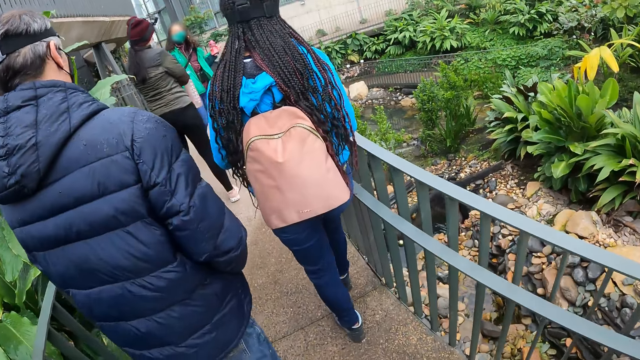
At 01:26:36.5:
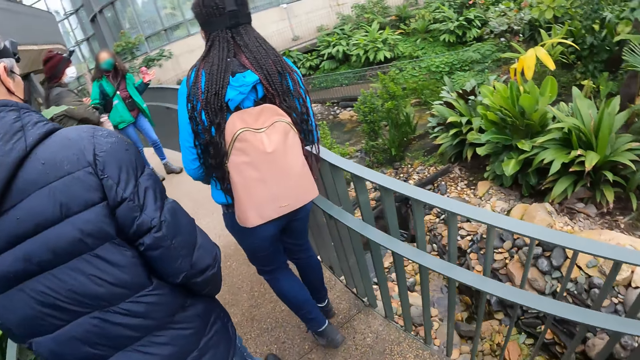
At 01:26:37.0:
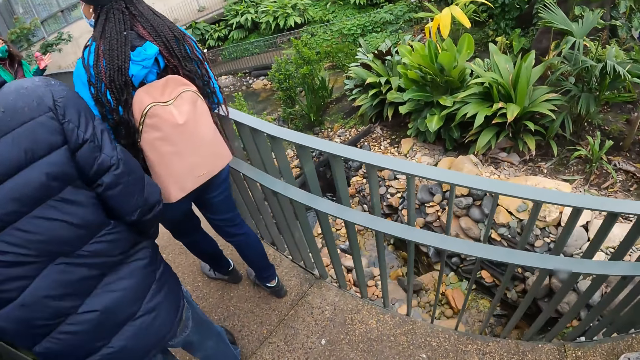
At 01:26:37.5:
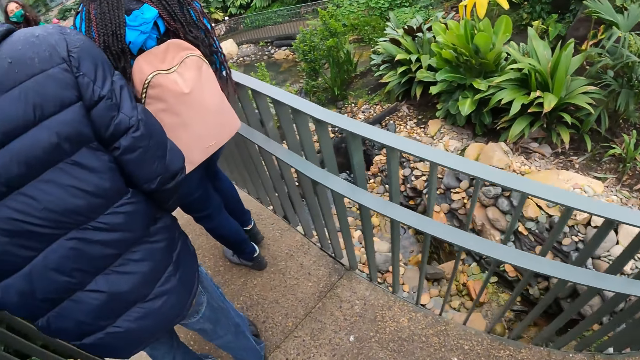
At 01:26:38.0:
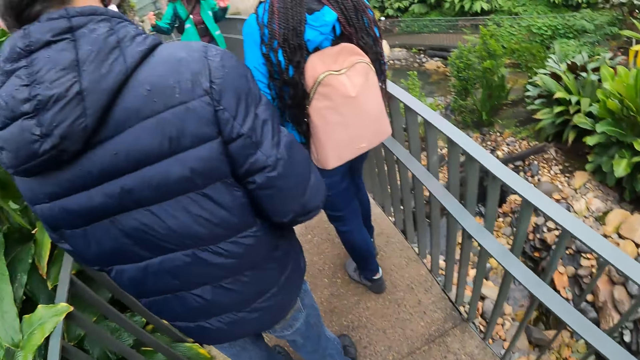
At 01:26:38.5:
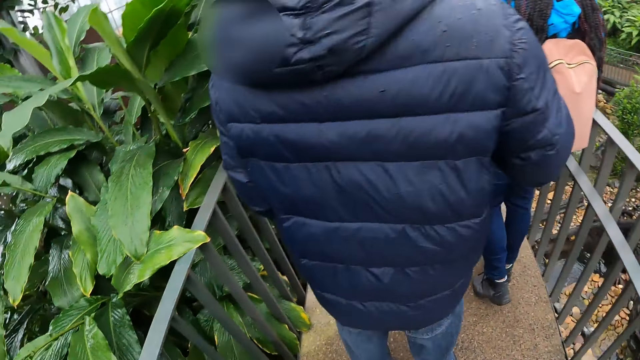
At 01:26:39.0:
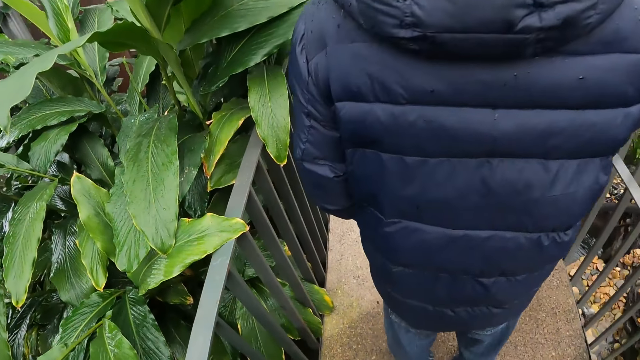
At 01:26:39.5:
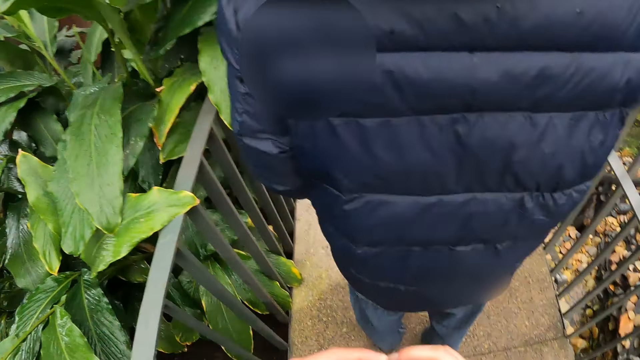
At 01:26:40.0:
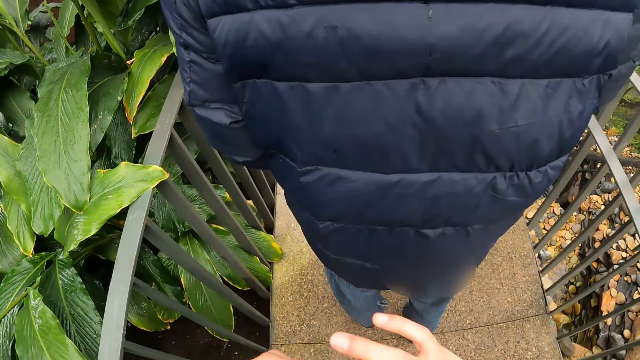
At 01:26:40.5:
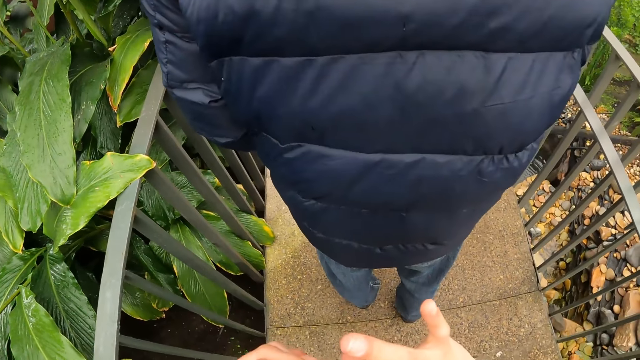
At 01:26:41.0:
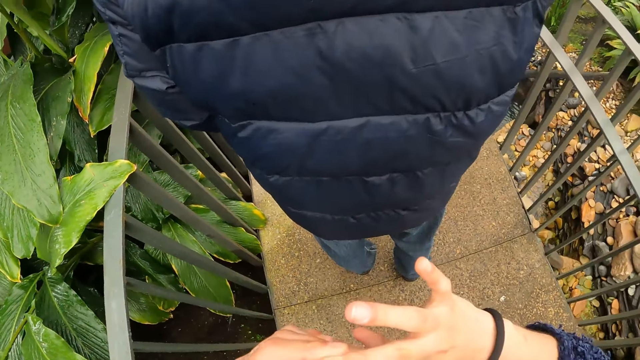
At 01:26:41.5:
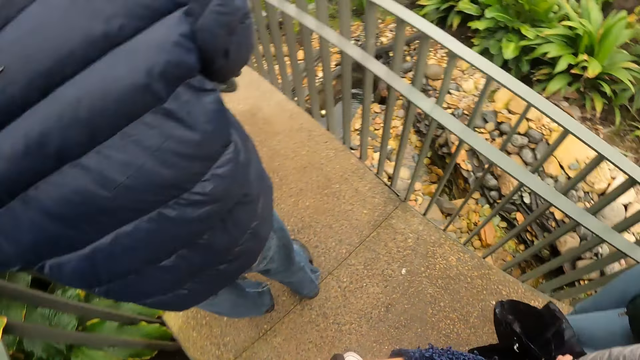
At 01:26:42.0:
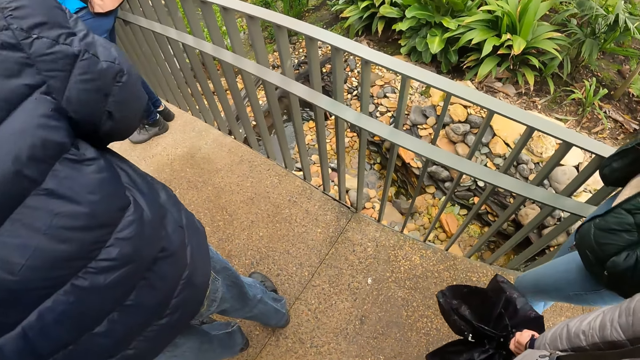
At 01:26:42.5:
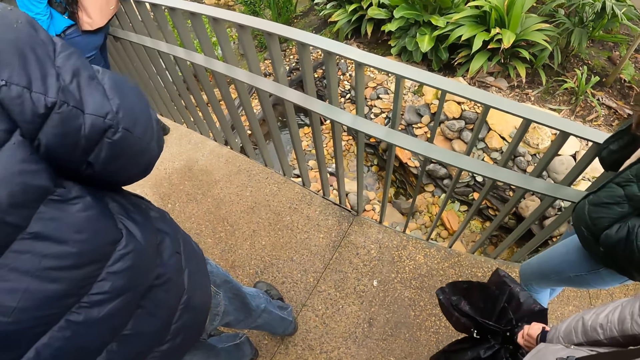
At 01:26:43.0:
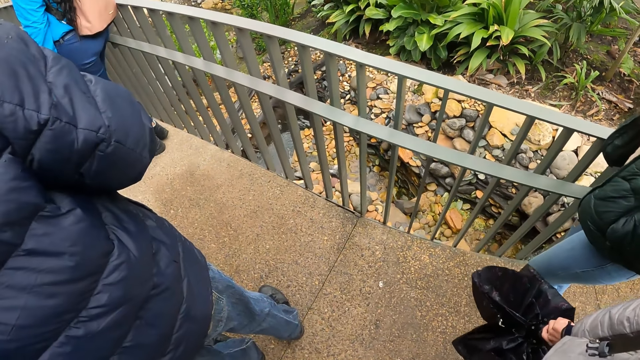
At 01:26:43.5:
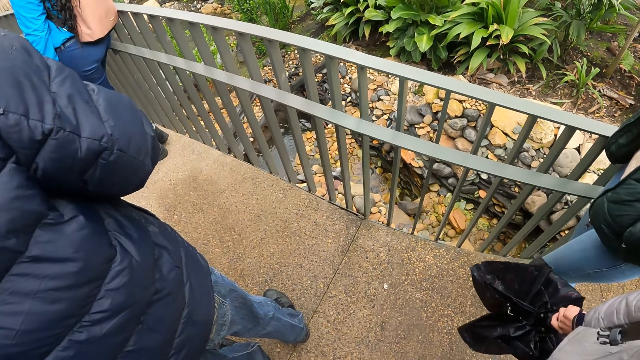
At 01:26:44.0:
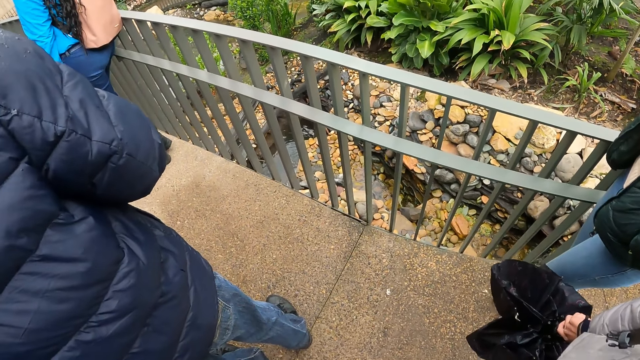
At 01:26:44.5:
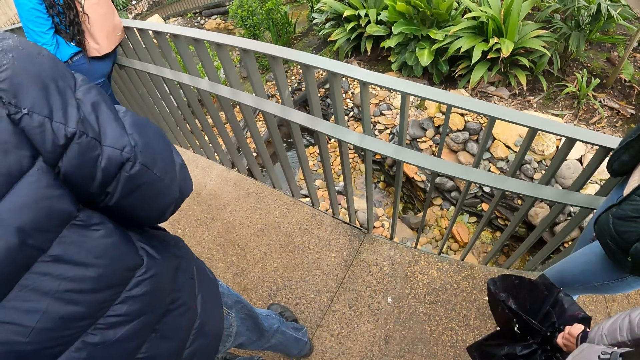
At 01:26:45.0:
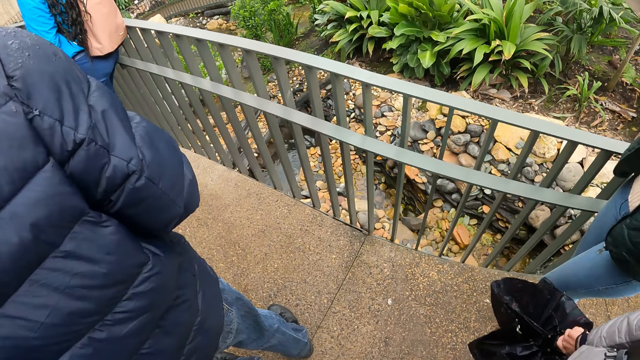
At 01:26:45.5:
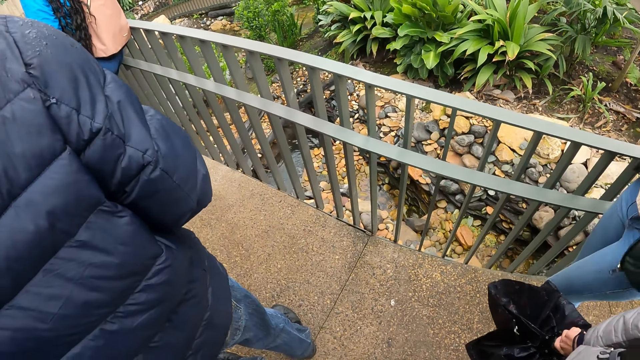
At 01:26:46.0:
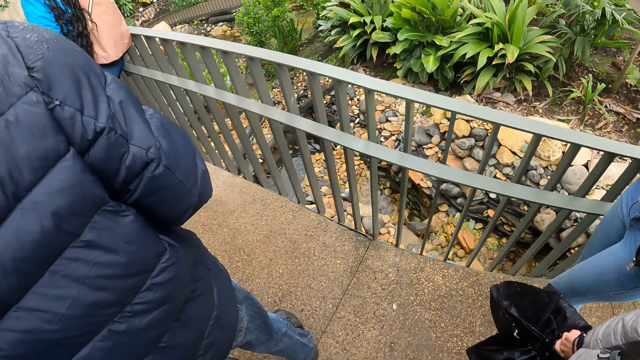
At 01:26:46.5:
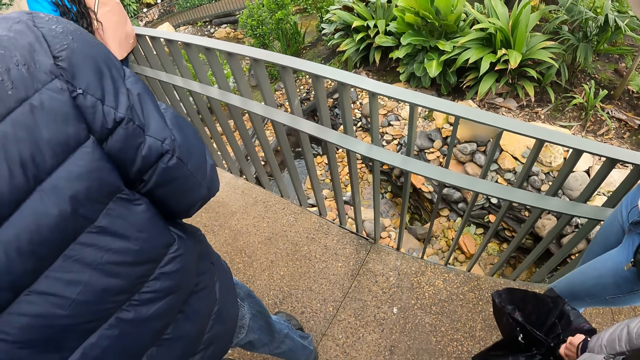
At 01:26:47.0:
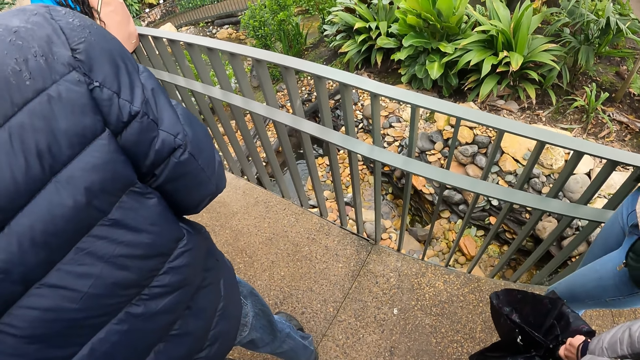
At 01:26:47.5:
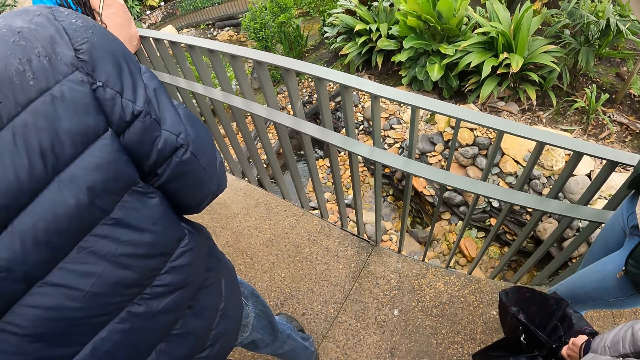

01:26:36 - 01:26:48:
The camera wearer walks around. The tour guide interacts with the camera wearer and the group of people. The camera wearer looks around.

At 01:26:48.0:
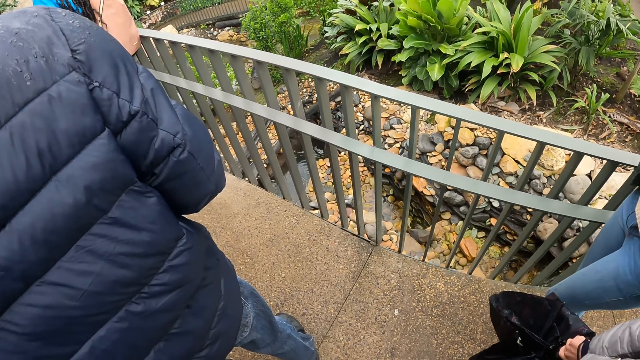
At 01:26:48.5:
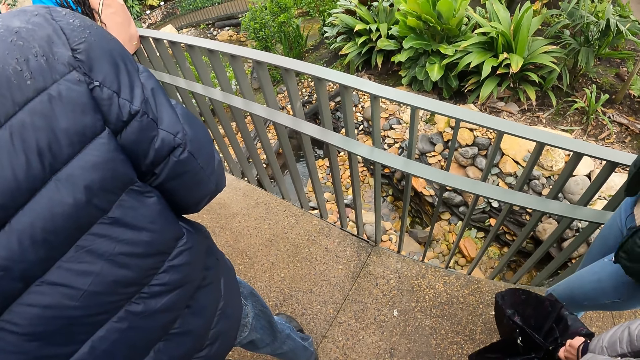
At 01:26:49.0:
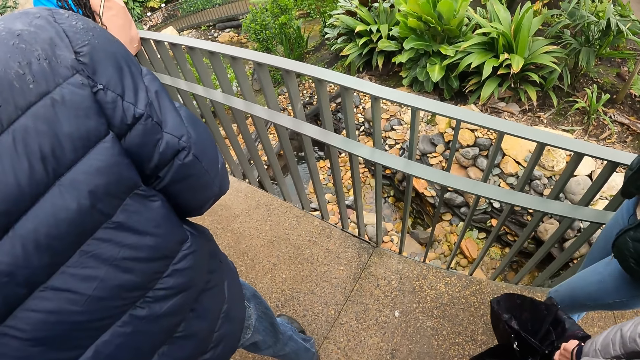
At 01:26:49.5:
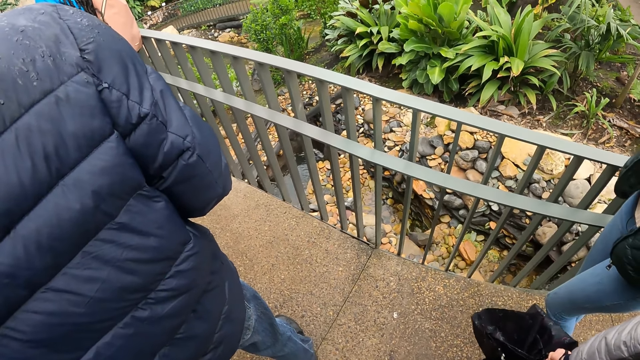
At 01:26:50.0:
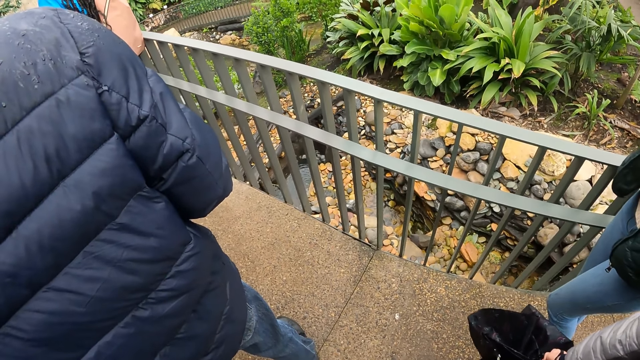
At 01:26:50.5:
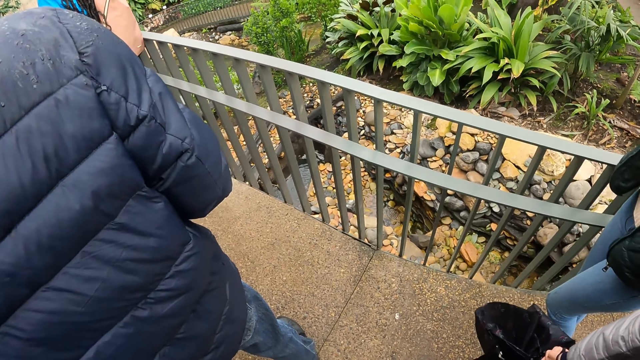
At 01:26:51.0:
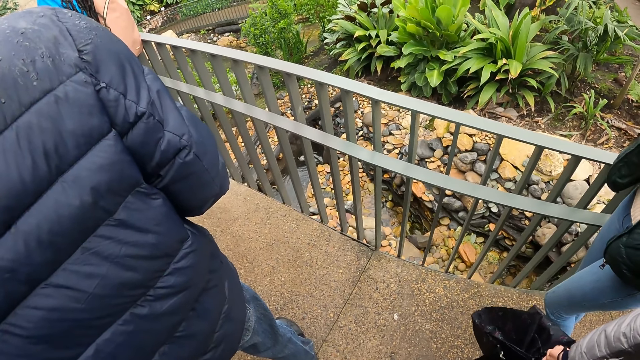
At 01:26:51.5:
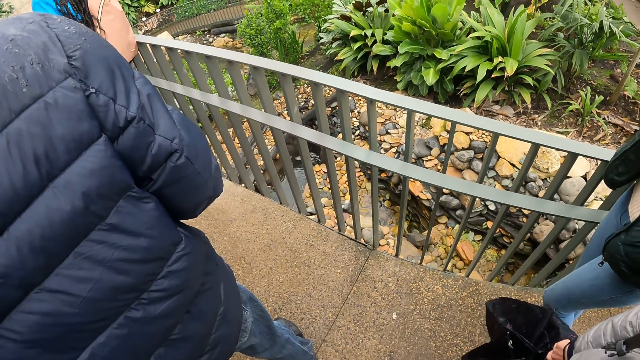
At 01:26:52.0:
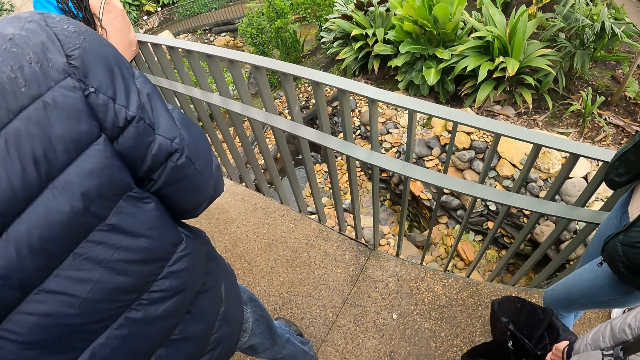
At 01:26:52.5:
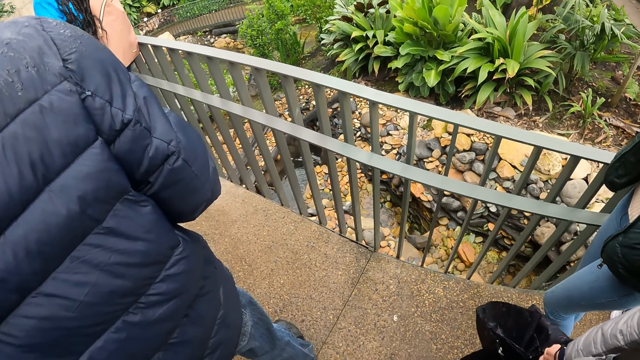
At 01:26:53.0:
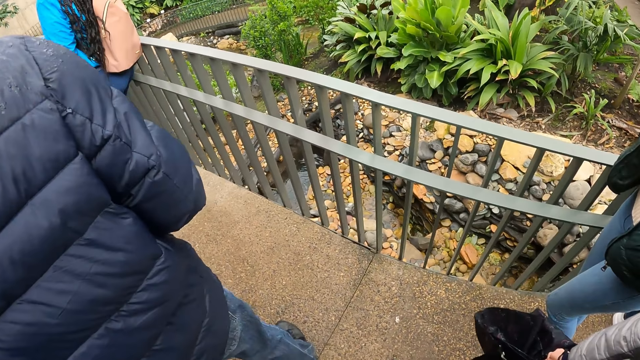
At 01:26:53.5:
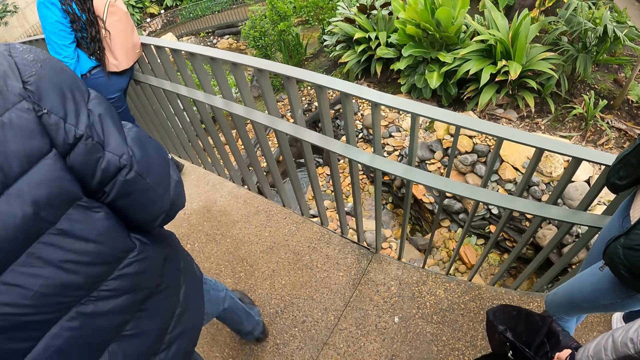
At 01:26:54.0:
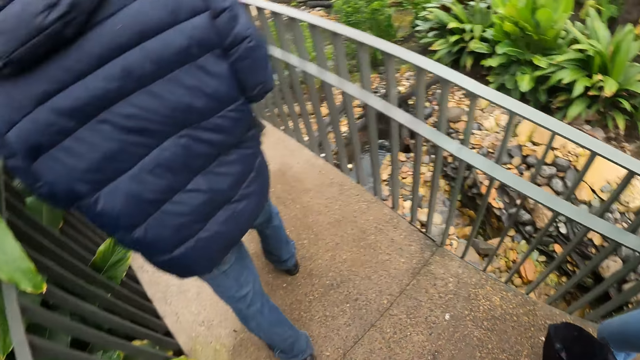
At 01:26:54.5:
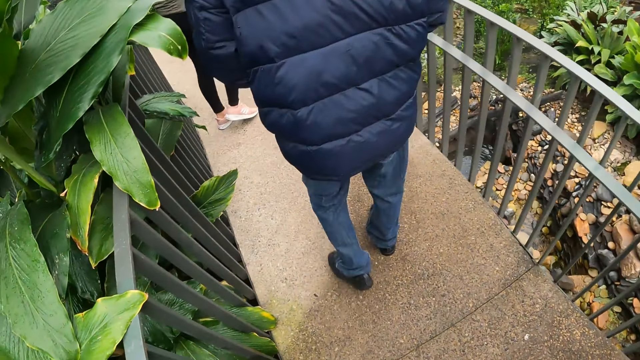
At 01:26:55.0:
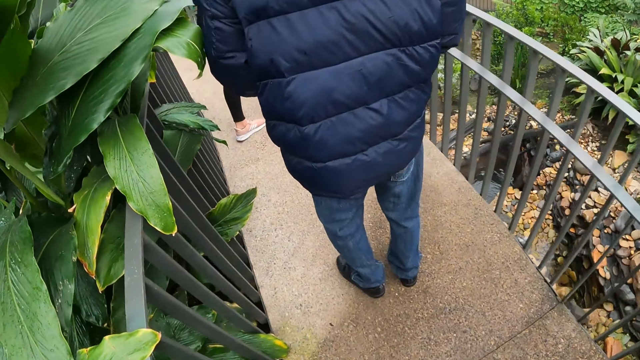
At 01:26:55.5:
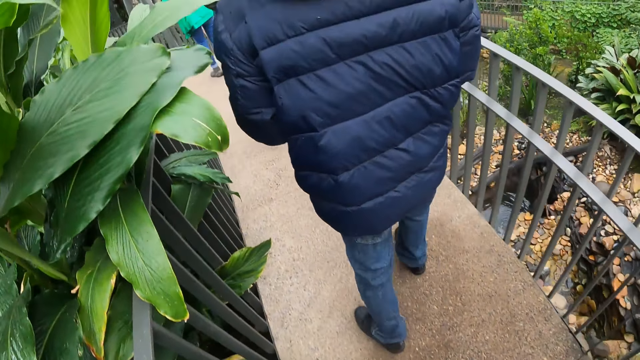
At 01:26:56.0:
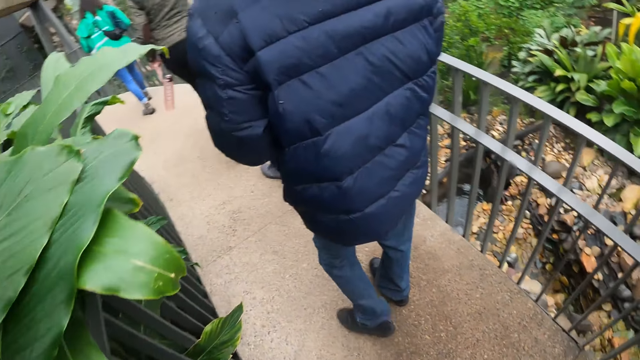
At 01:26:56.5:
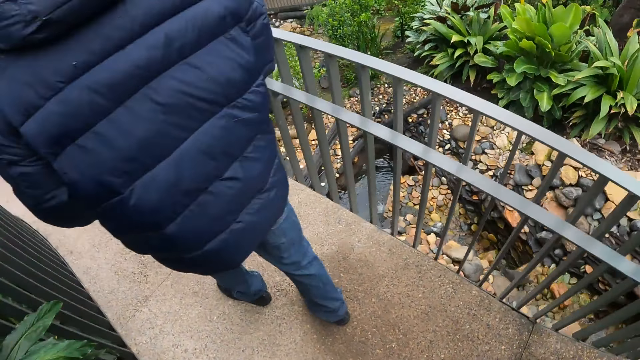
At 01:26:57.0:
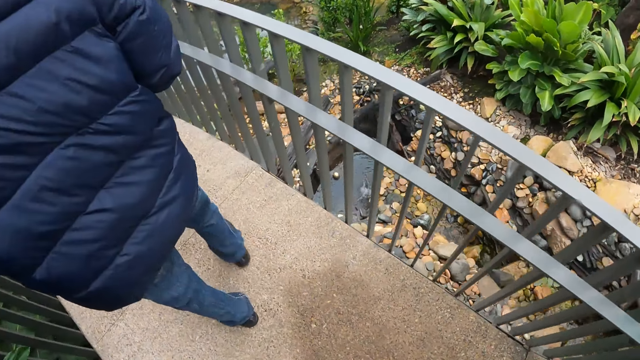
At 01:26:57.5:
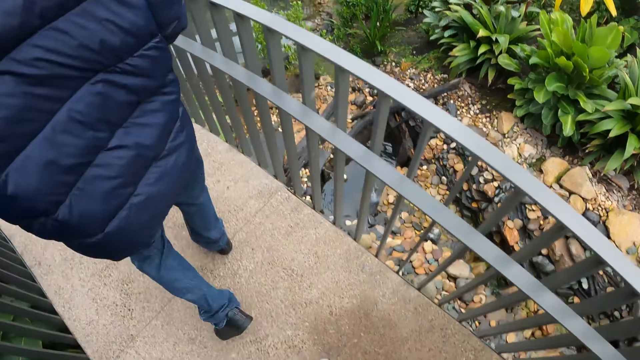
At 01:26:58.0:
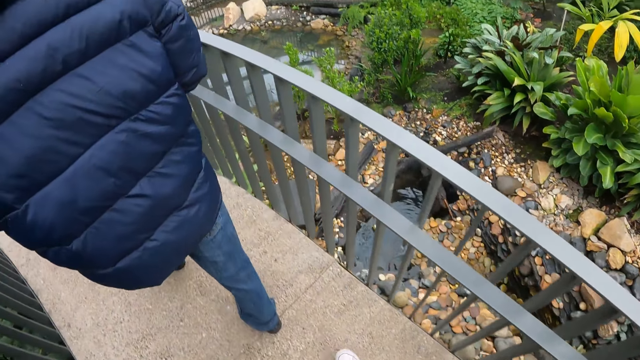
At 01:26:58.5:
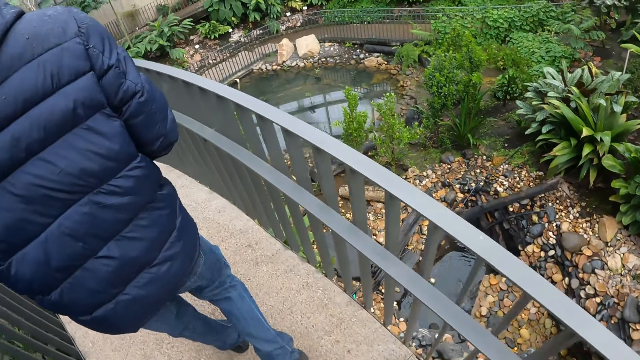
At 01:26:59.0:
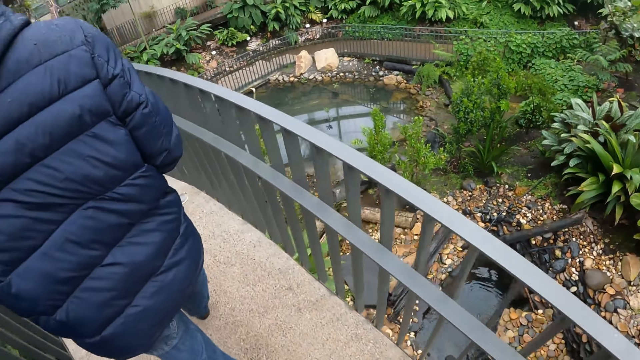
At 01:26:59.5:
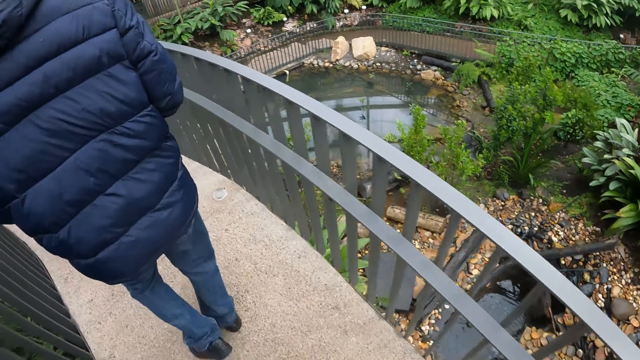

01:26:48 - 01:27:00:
The man walks along the path. The woman walks along the path. The camera wearer walks around. The tour guide walks along the path. The woman holds the water bottle in her left hand.
